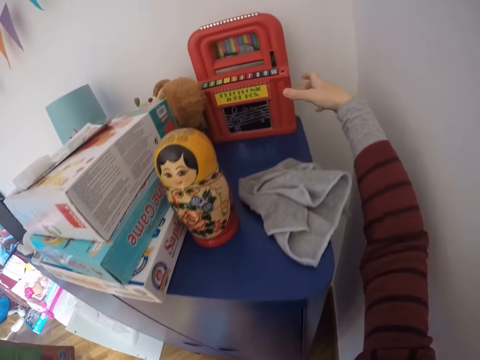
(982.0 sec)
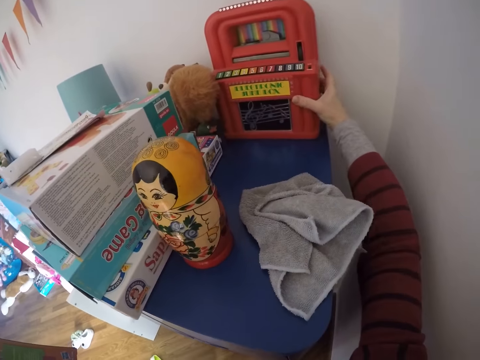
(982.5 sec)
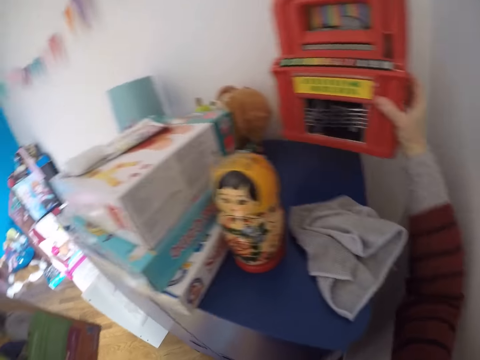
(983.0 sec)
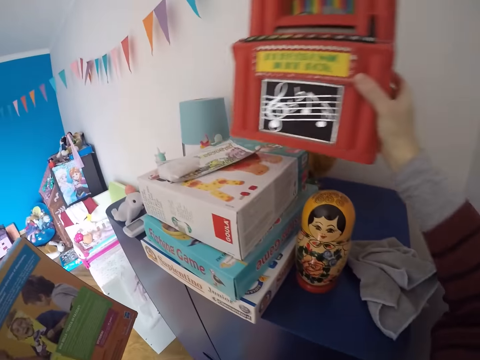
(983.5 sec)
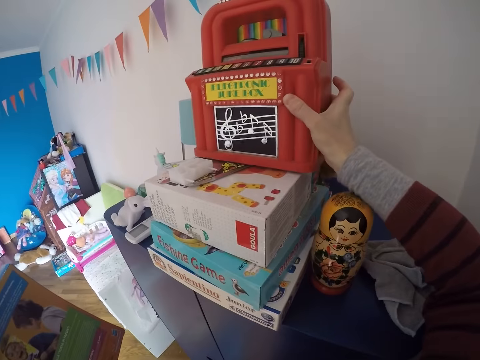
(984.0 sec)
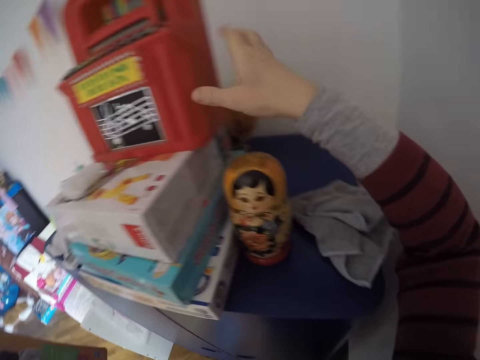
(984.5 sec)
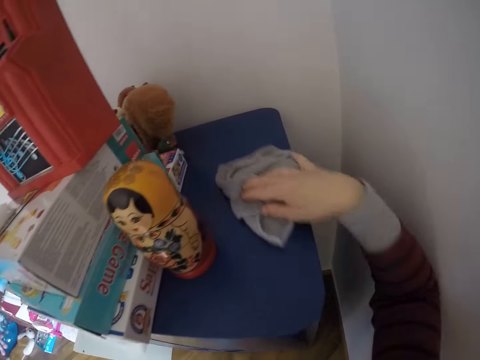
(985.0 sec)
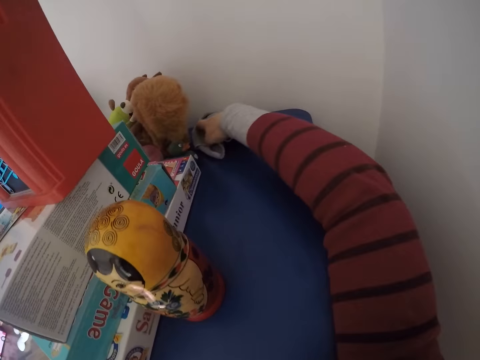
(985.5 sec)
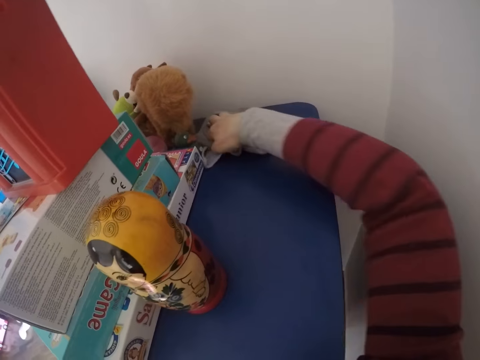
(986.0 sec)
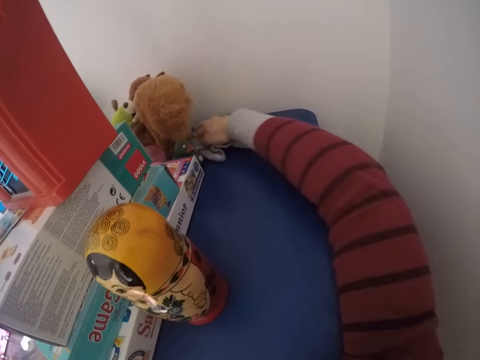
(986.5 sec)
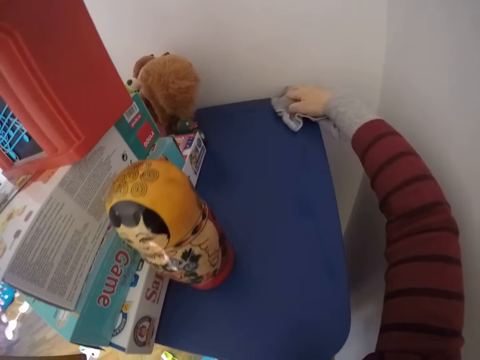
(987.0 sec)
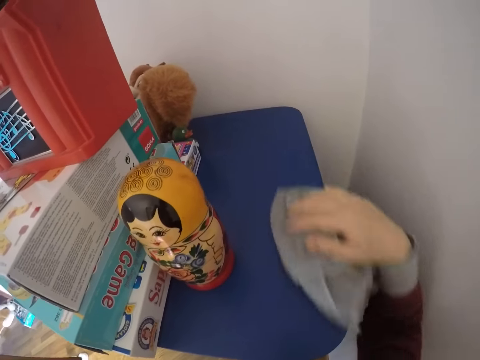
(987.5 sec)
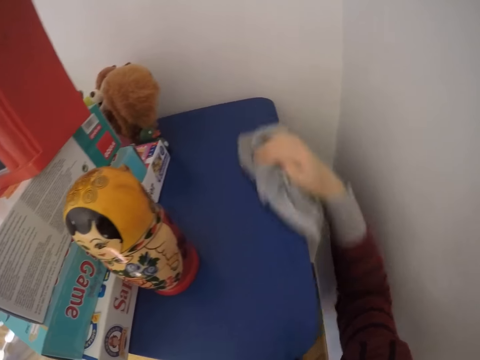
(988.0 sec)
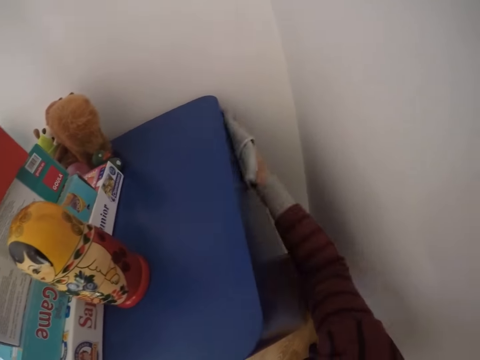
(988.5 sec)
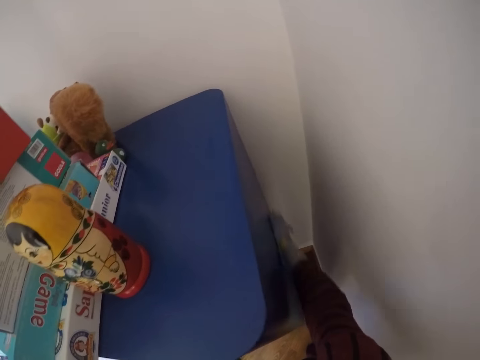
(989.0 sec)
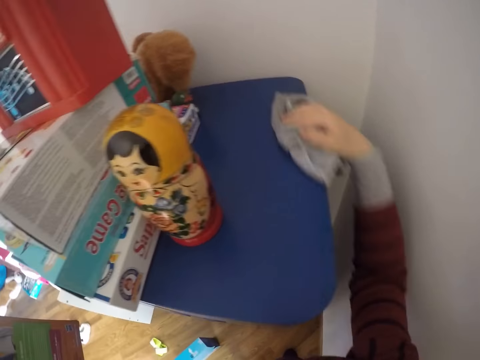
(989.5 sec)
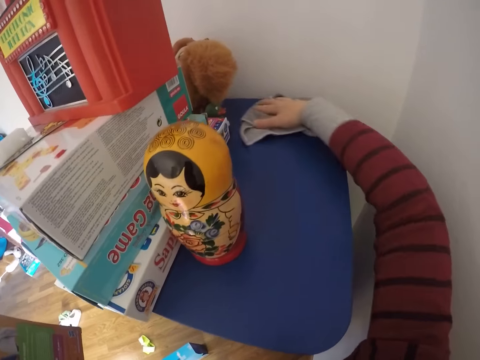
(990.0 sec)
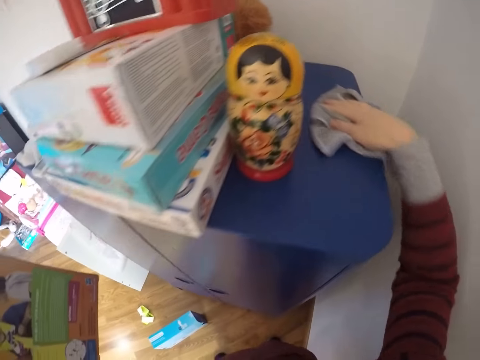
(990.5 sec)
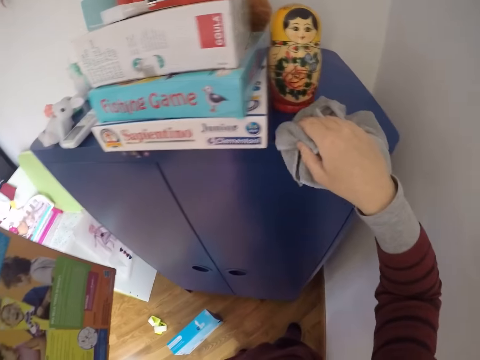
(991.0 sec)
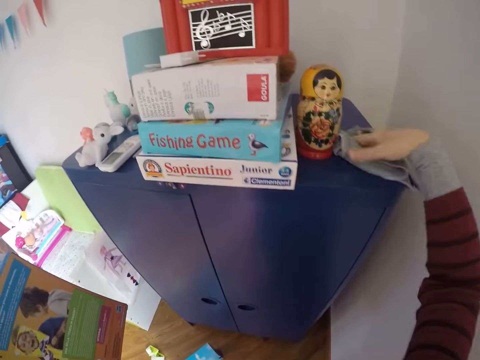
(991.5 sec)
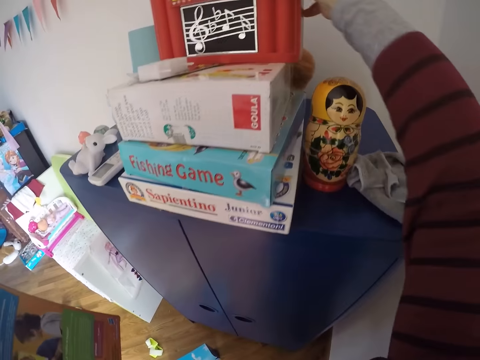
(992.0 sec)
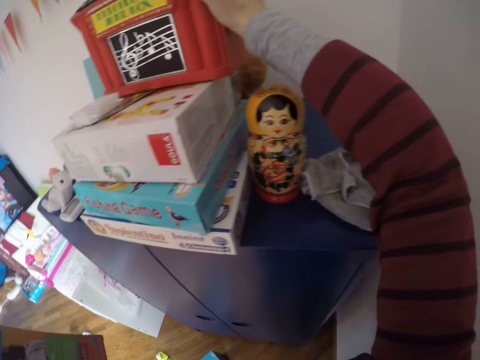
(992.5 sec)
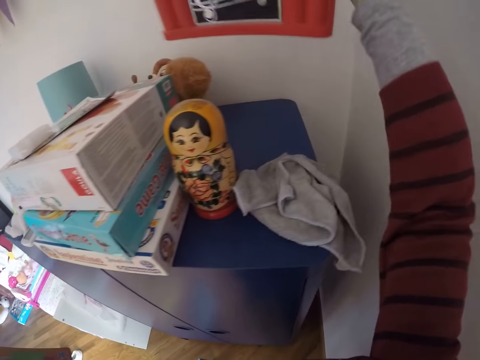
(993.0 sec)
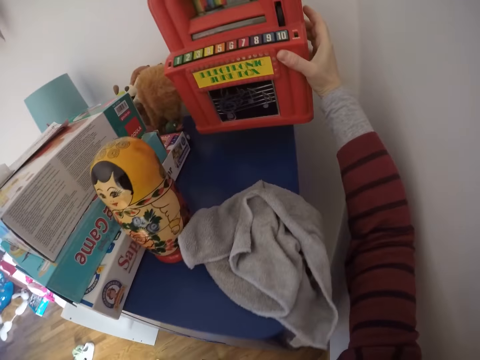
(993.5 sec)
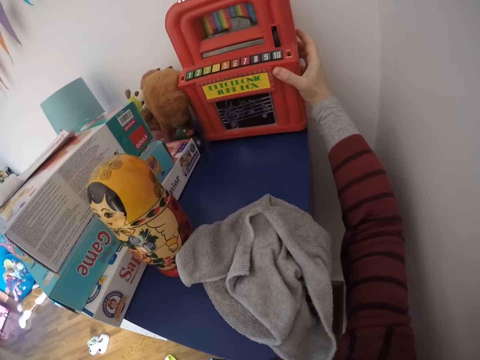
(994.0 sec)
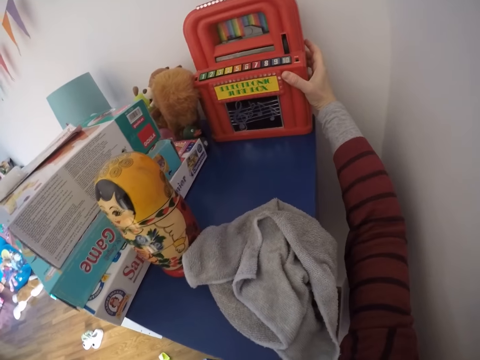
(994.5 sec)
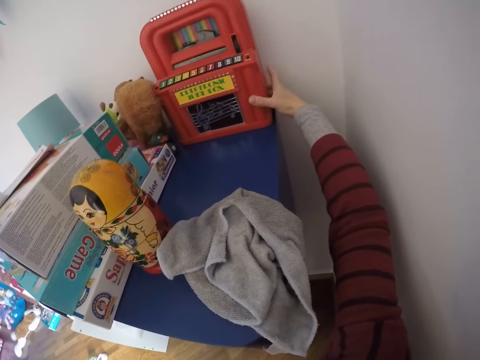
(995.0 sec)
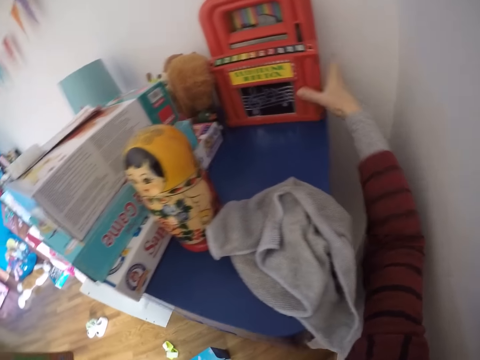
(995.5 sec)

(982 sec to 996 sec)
The camera wearer moves a toy music box from the top of the wardrobe to the top of the stack of board games with her right hand. She cleans the wardrobe with the towel in her right hand. She moves the toy music box from the top of the stack of board games to the top of the wardrobe with her right hand.

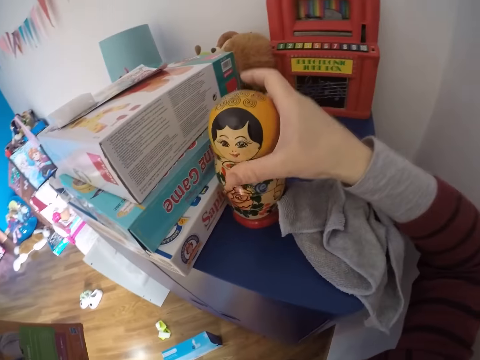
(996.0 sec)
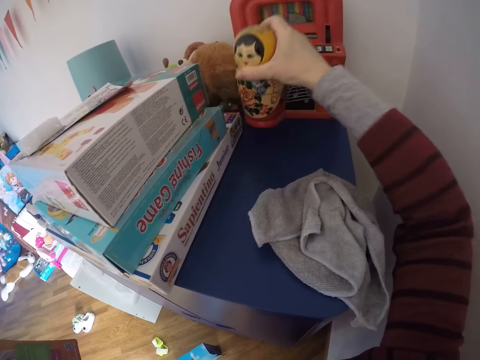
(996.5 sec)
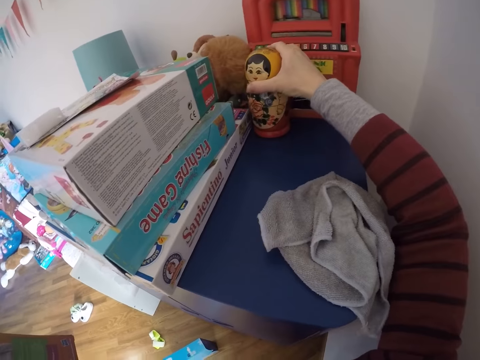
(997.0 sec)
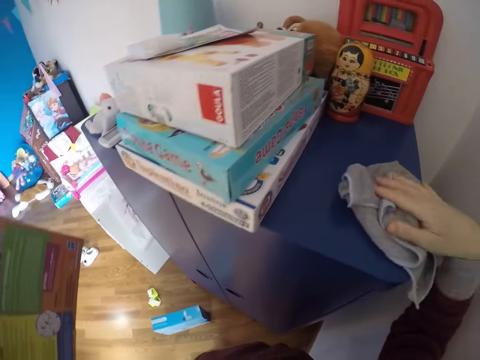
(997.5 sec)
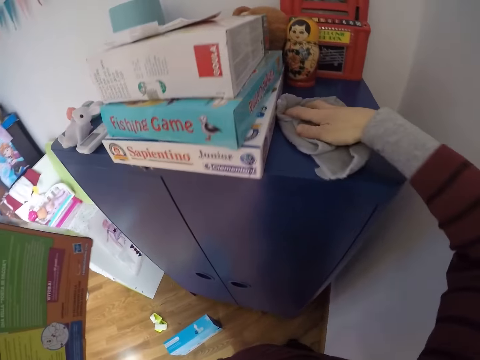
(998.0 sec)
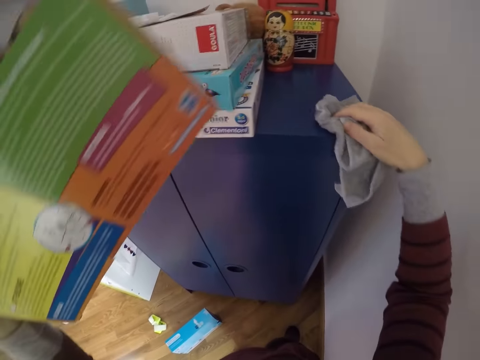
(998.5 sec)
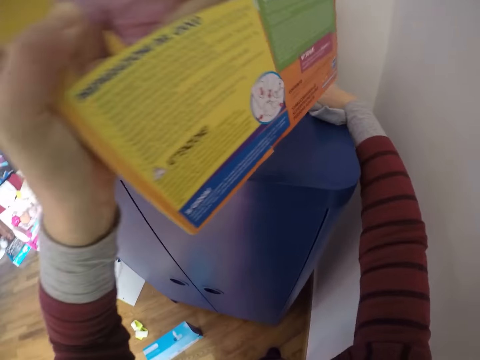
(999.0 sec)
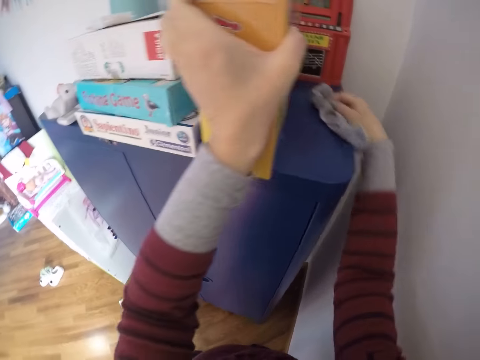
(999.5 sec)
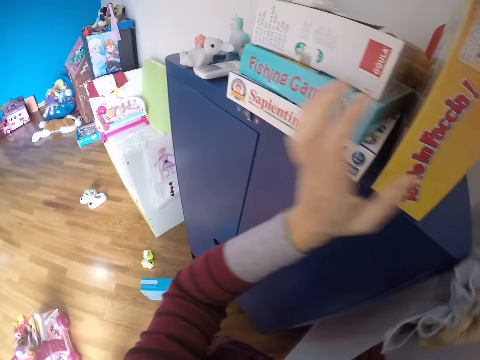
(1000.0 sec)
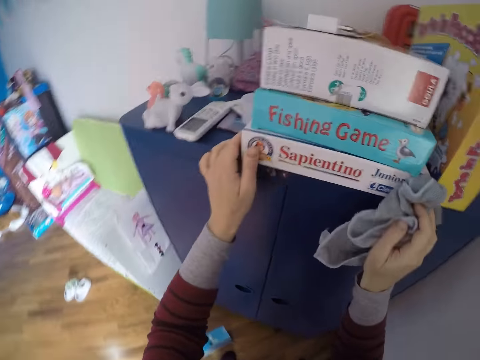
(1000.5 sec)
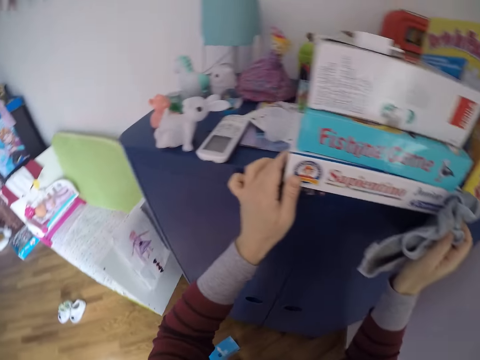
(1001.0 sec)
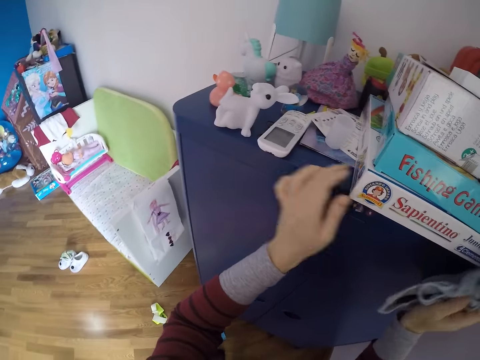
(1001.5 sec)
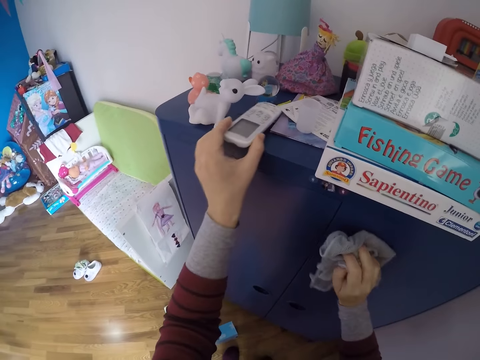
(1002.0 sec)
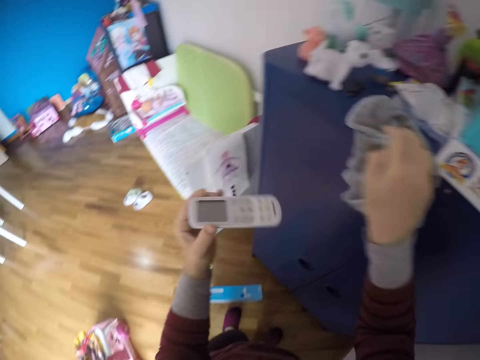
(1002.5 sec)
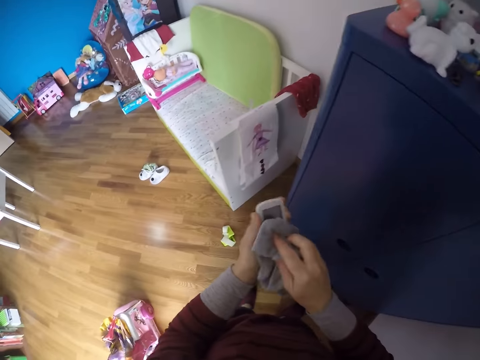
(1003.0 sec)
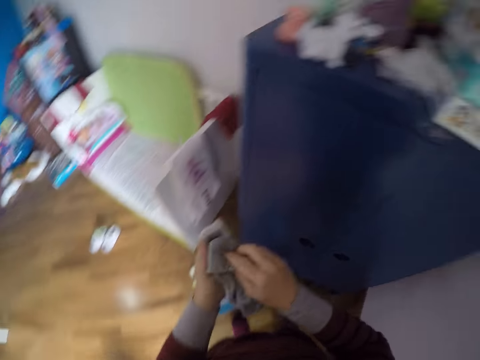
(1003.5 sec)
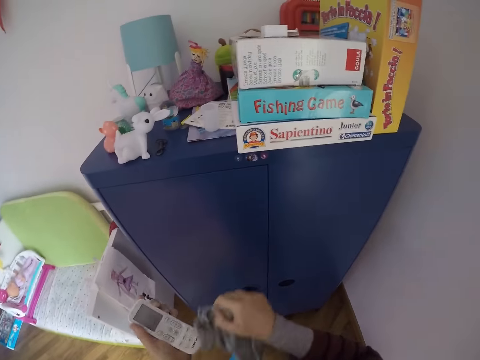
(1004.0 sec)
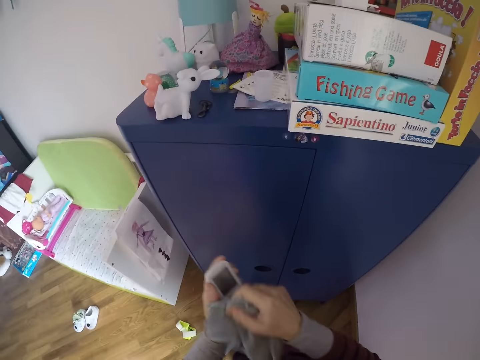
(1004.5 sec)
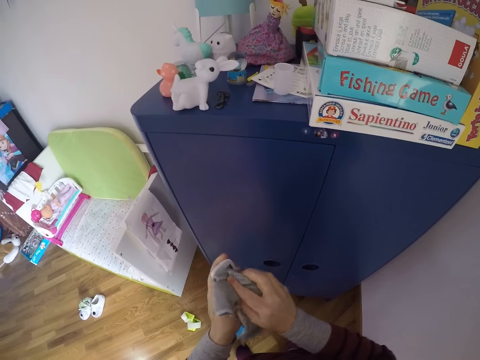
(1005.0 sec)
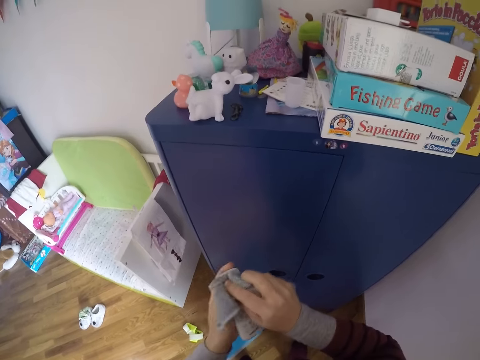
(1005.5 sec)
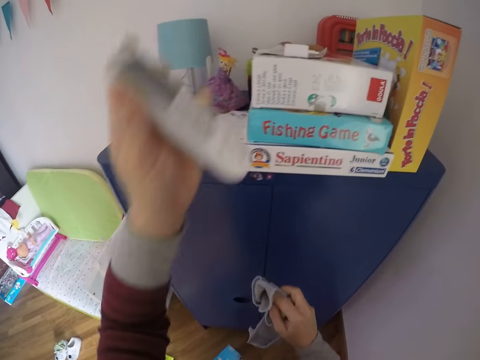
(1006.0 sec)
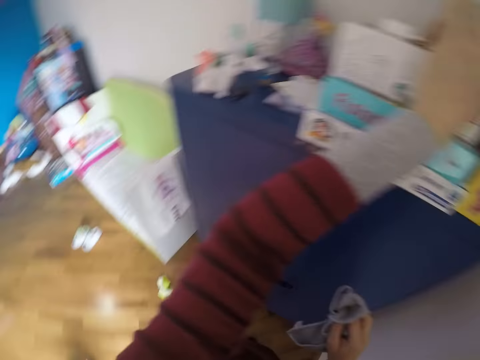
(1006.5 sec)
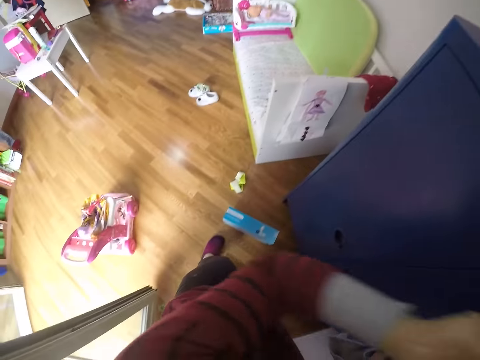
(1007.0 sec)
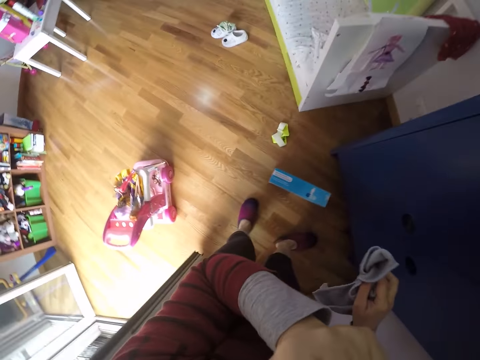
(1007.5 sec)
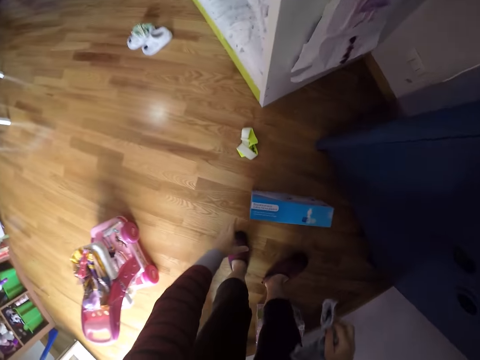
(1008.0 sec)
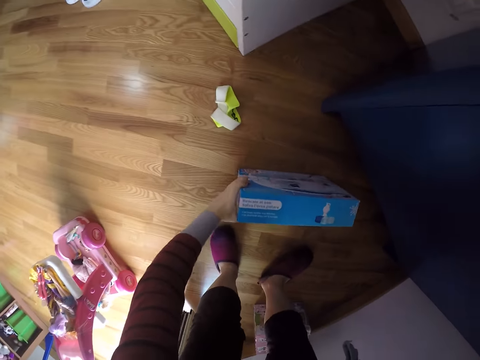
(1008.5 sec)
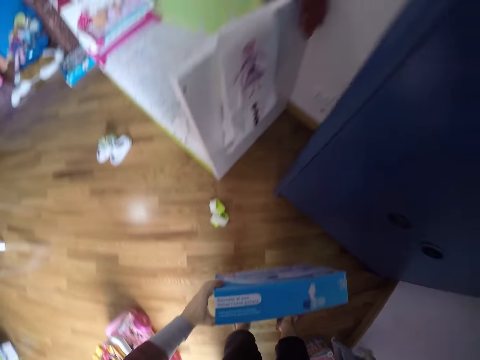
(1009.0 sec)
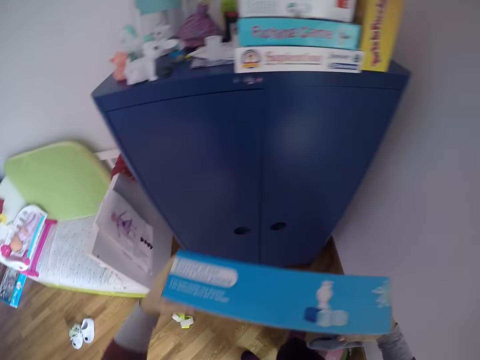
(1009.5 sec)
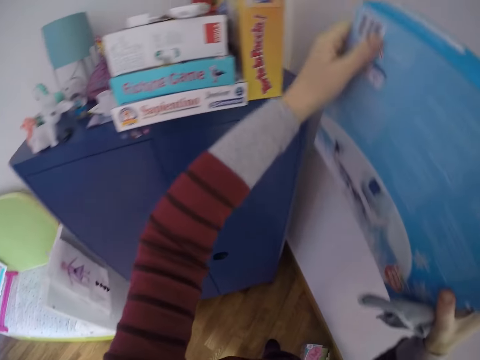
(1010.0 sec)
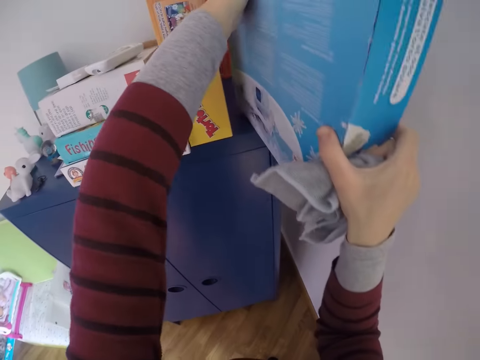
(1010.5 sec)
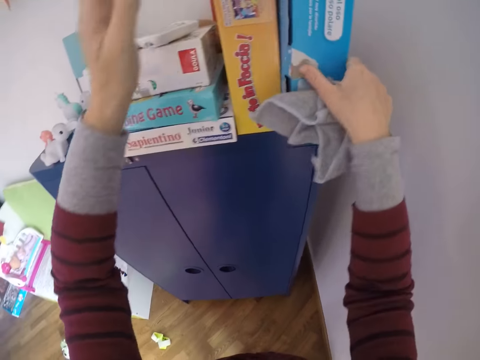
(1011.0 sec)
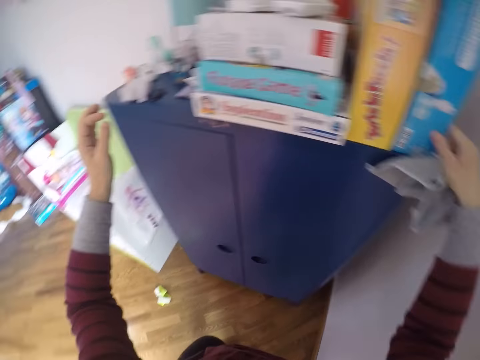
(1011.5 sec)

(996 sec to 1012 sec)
The camera wearer moves the matryoshka doll set from the top of the wardrobe to another part of the wardrobe with her right hand. She cleans the top of the wardrobe with the towel in her right hand. She puts the other board game on the top of the wardrobe with her left hand. She adjusts the stack of board games on the top of the wardrobe with both hands. She picks up a remote from the top of the wardrobe with her left hand. She cleans the remote with the towel in her right hand. She puts the remote on the top of the stack of board games with her left hand. She cleans her nose with her left hand. She bends downwards. She picks up the polar bear board game from the floor with her left hand. She stands up. She puts the polar bear board game on the top of the wardrobe with both hands.
